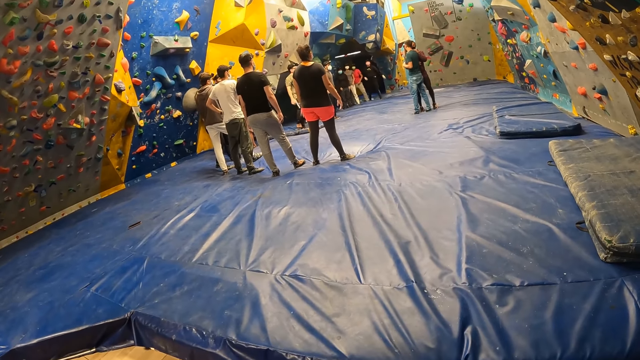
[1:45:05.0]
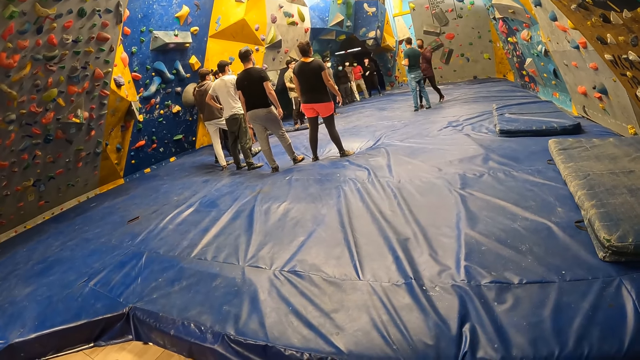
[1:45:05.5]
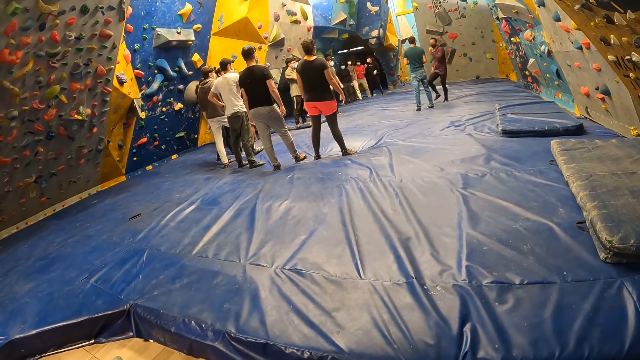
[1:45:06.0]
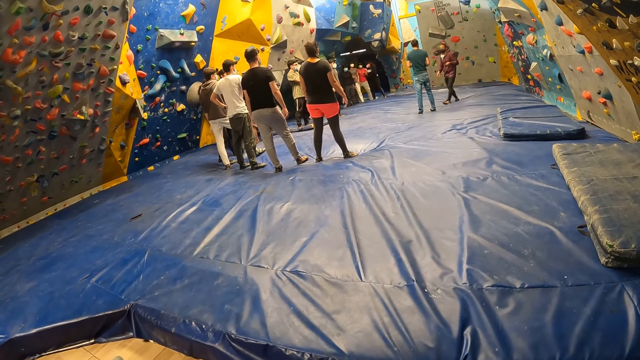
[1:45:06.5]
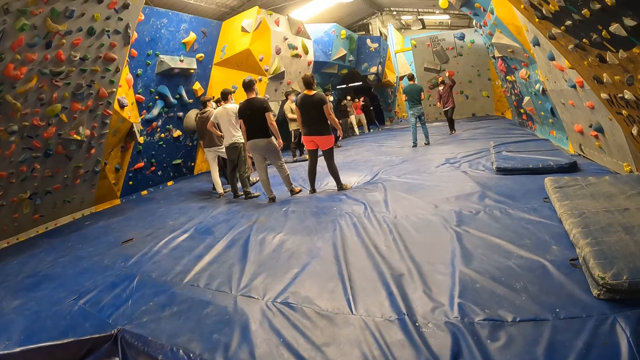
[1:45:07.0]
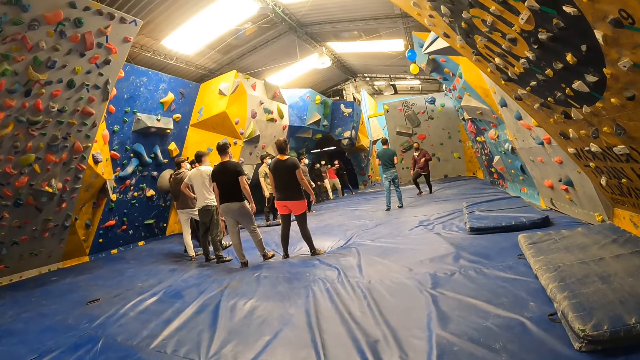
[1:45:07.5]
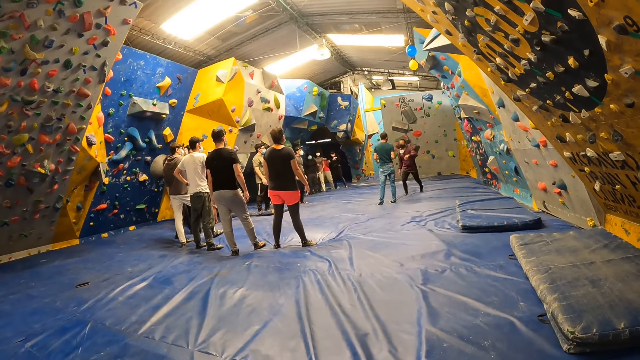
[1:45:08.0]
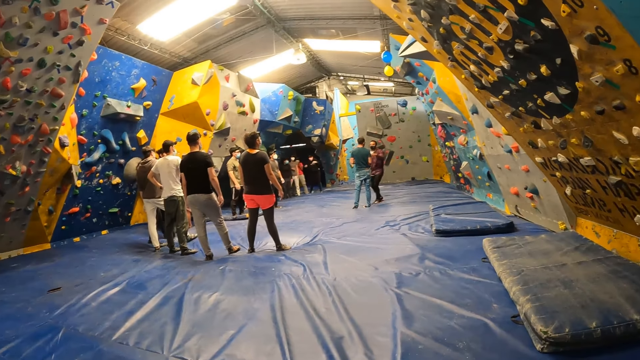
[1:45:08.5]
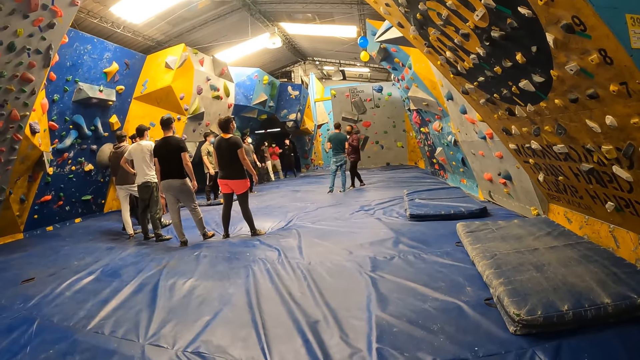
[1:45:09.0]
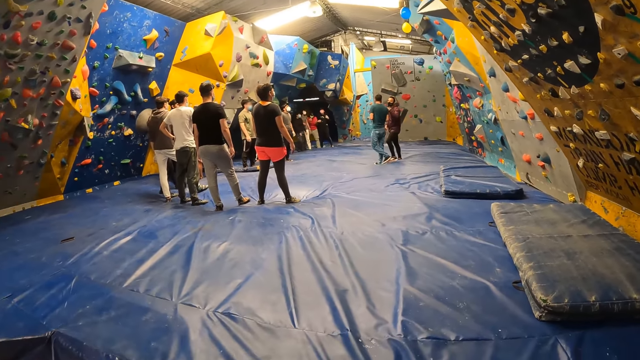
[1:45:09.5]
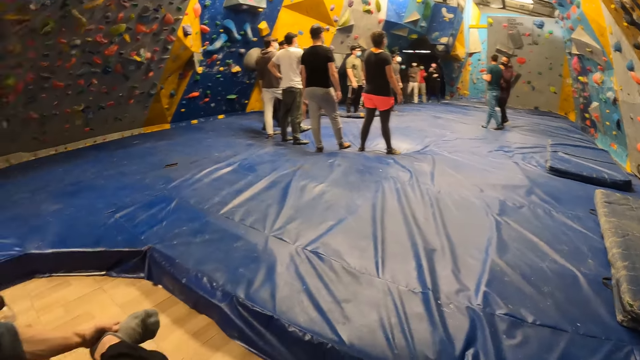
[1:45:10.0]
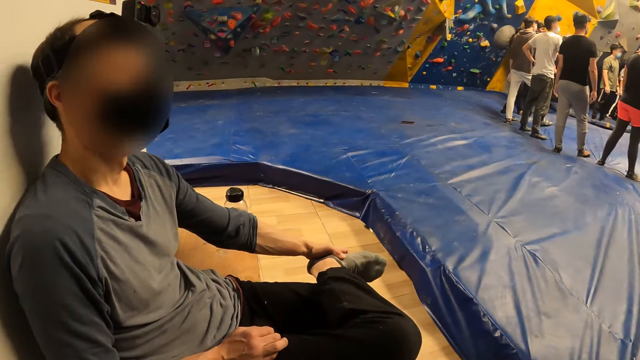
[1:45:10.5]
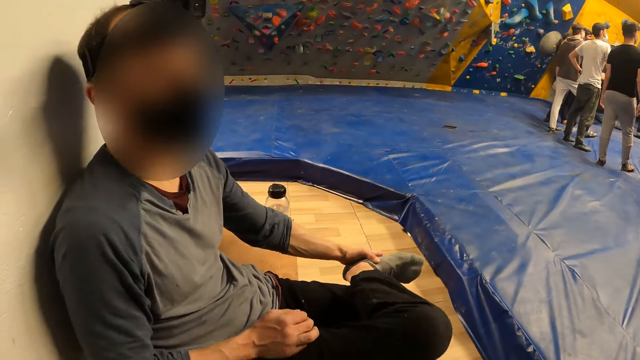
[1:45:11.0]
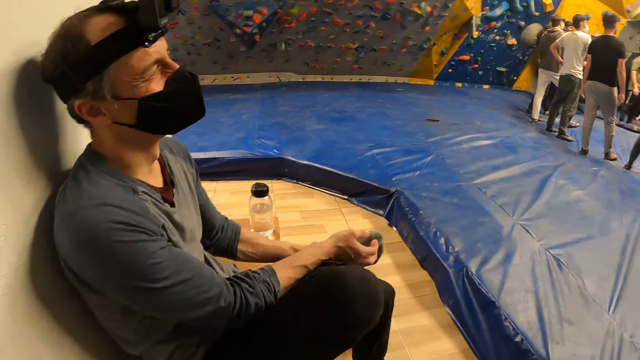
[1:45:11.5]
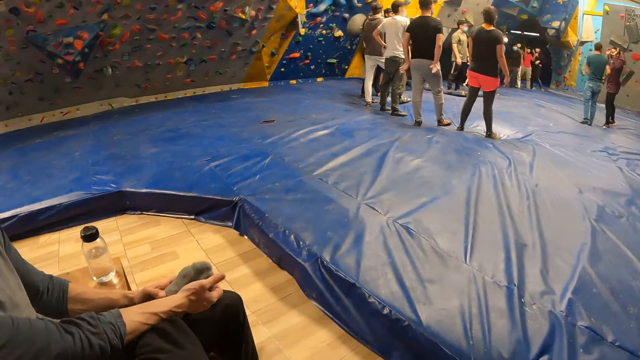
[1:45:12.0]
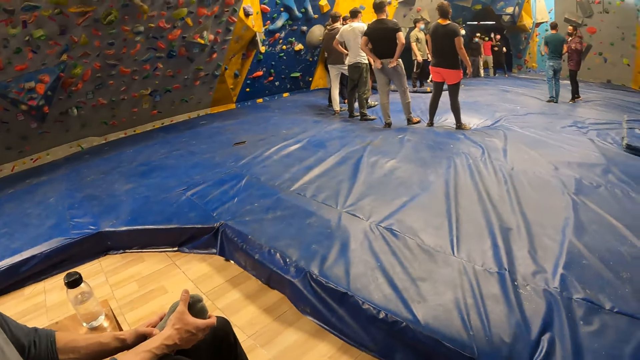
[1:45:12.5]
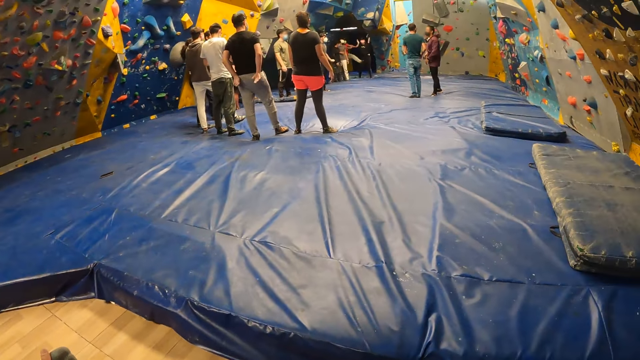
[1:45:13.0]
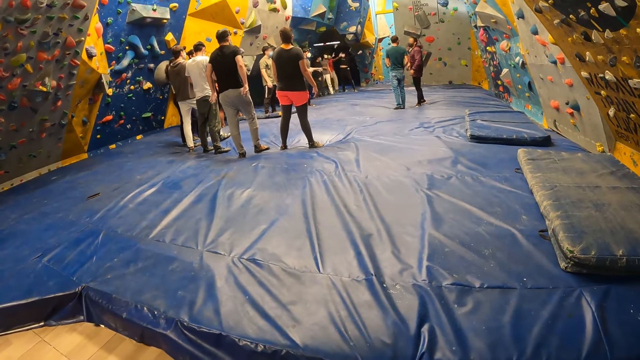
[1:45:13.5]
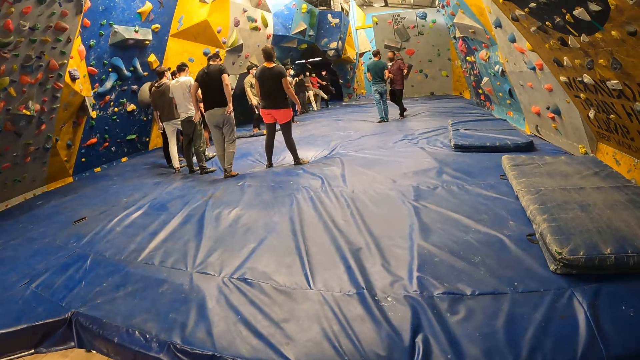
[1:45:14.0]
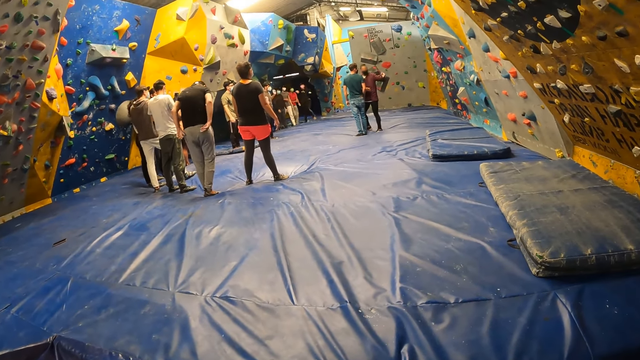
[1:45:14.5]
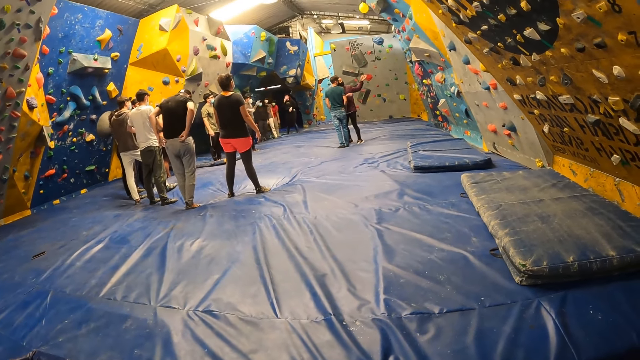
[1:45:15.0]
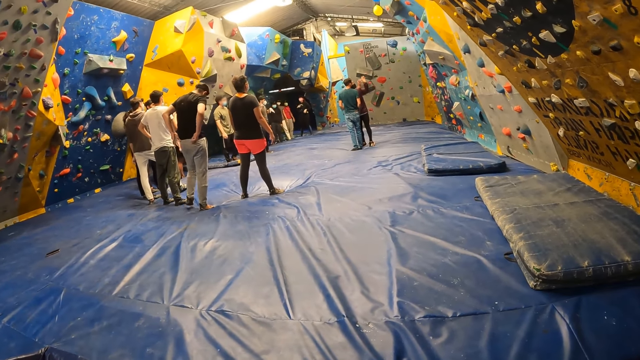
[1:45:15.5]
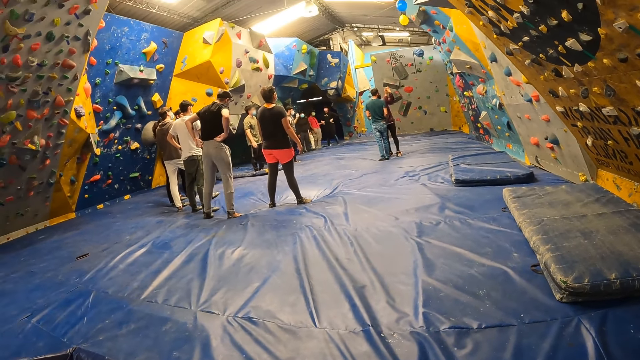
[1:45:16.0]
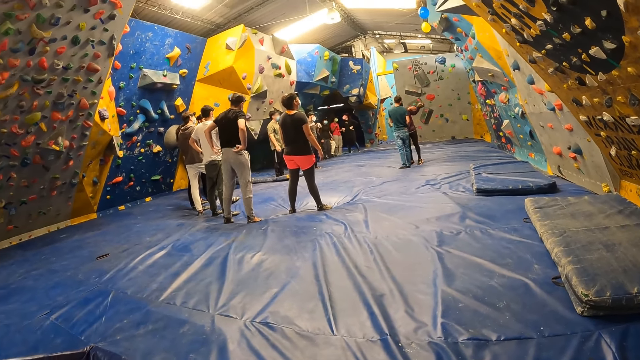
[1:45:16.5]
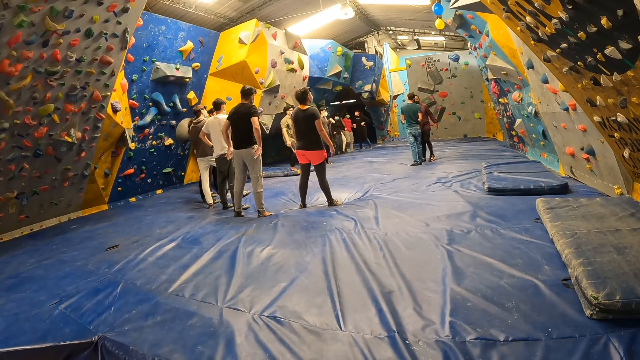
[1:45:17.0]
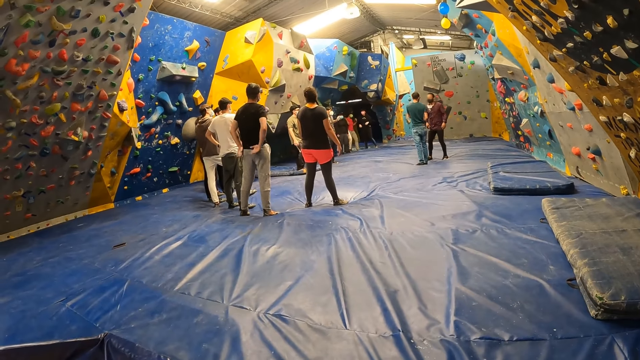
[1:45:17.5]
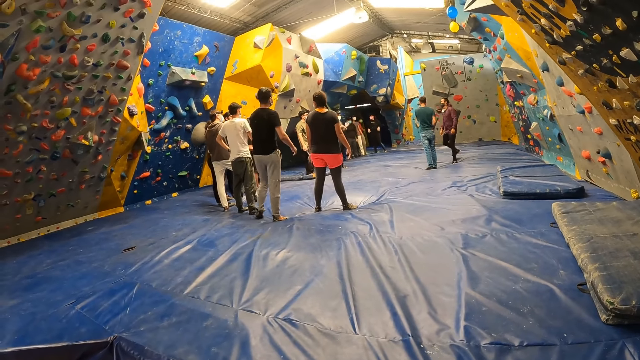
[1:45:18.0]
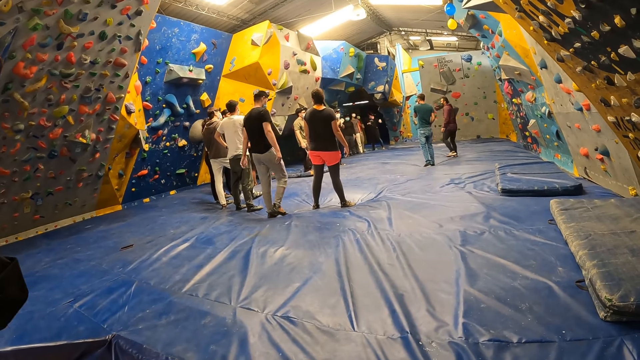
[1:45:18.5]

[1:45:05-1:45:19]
The camera wearer converses with the man. The man places his right hand on his right foot. The man moves his hands. The camera wearer looks towards the bouldering ground.

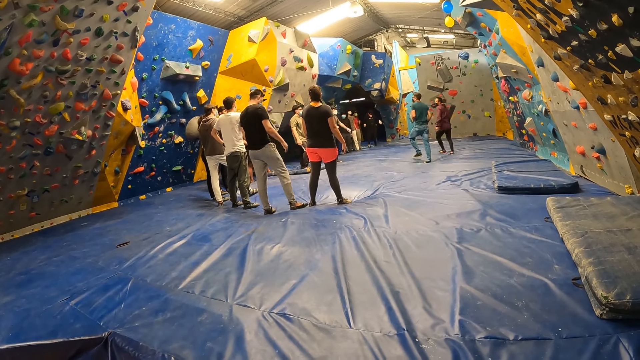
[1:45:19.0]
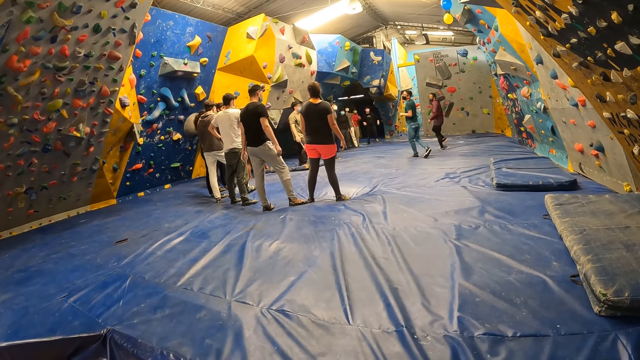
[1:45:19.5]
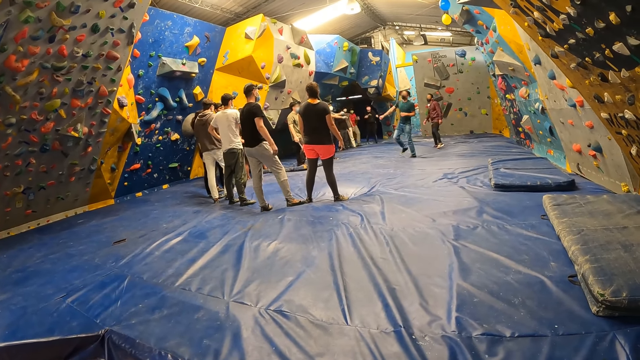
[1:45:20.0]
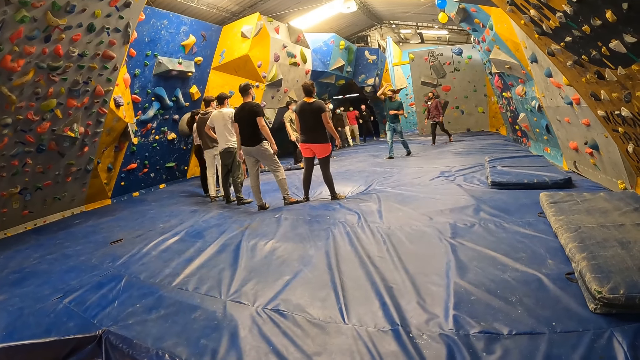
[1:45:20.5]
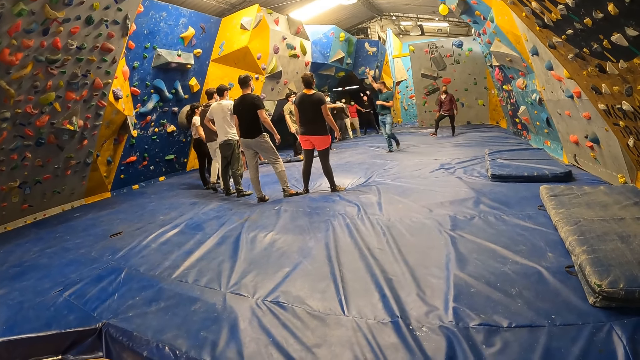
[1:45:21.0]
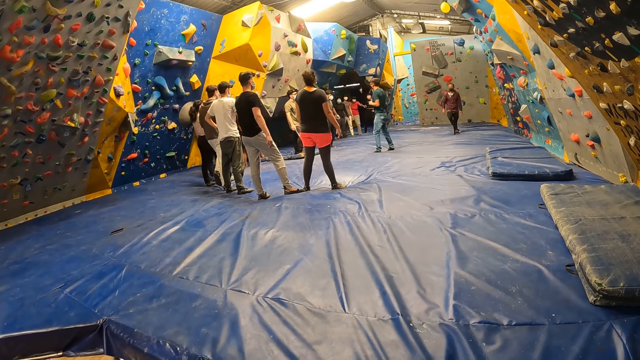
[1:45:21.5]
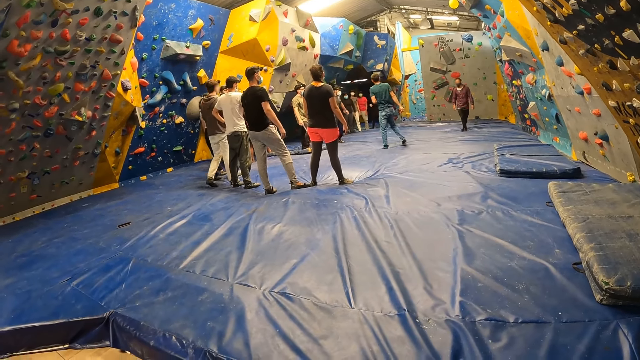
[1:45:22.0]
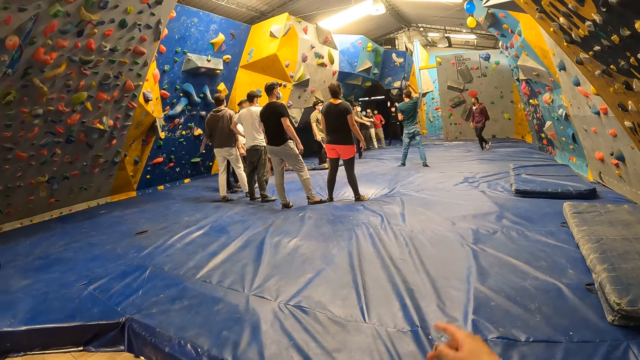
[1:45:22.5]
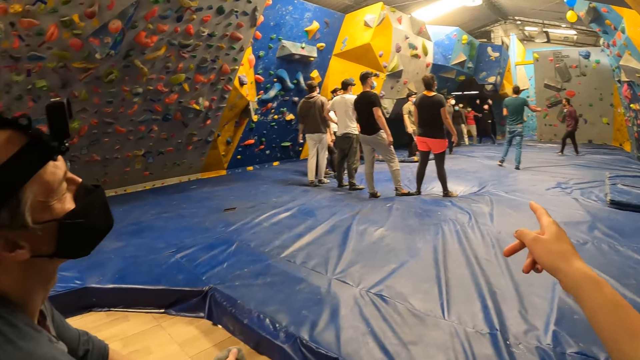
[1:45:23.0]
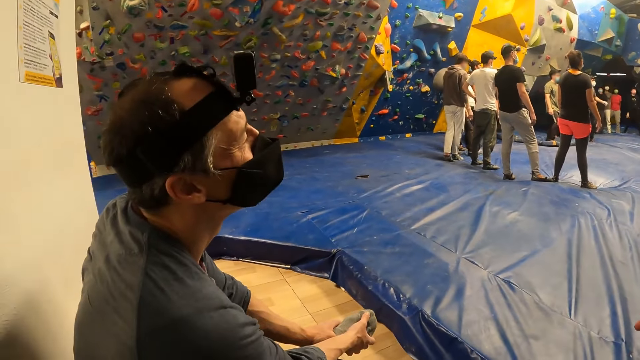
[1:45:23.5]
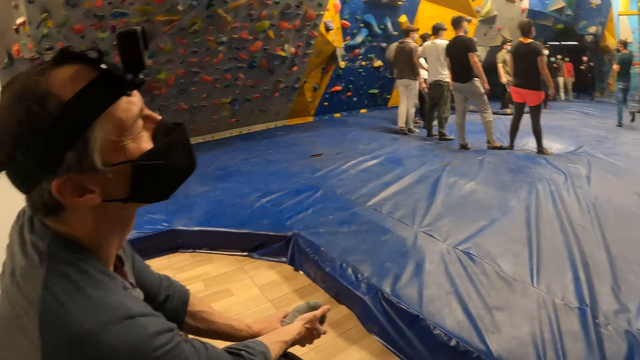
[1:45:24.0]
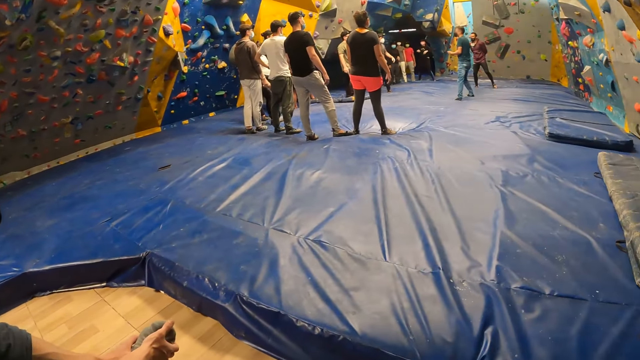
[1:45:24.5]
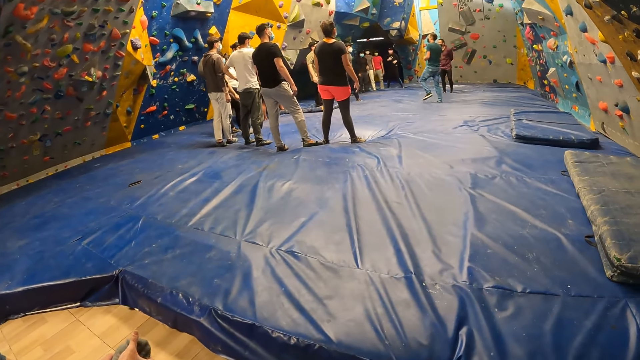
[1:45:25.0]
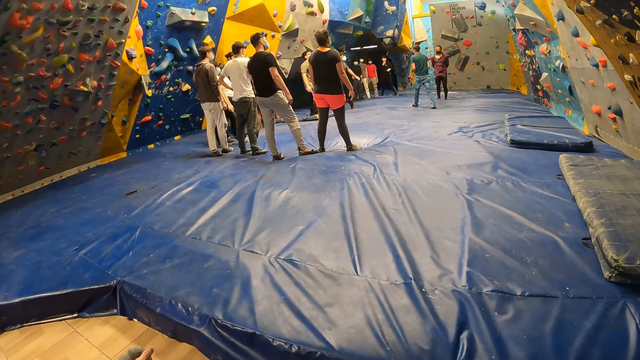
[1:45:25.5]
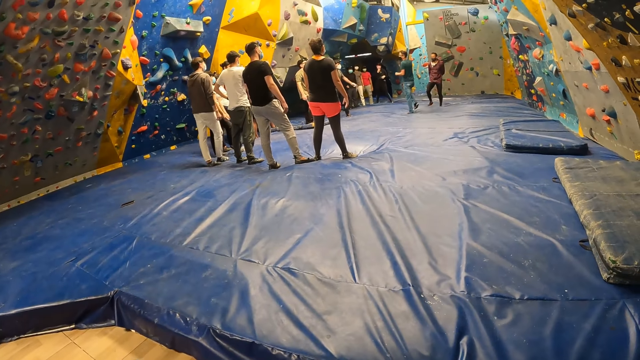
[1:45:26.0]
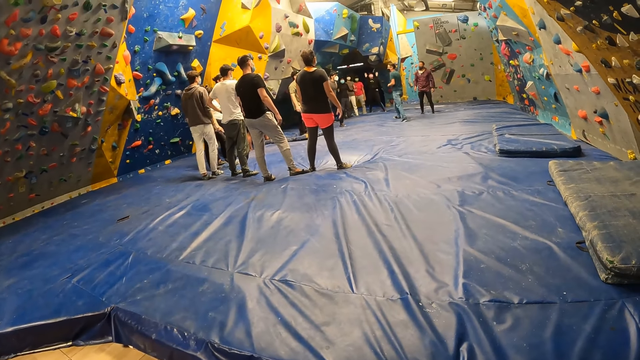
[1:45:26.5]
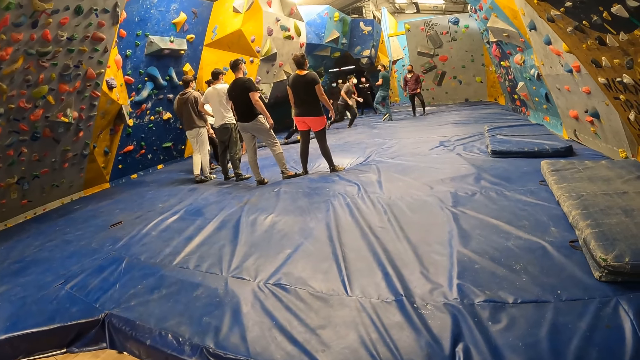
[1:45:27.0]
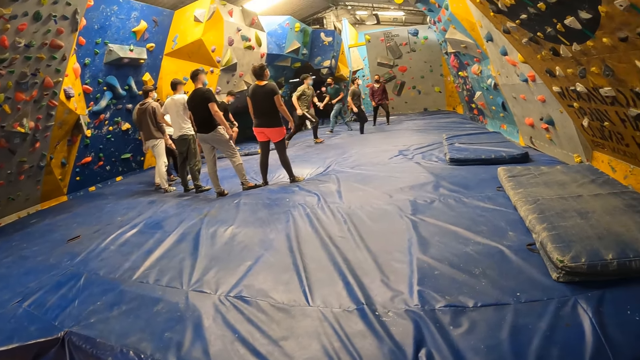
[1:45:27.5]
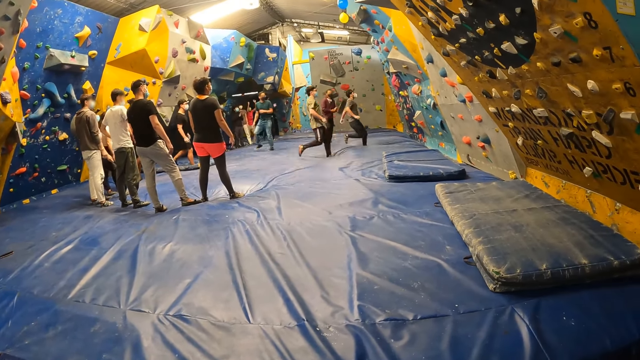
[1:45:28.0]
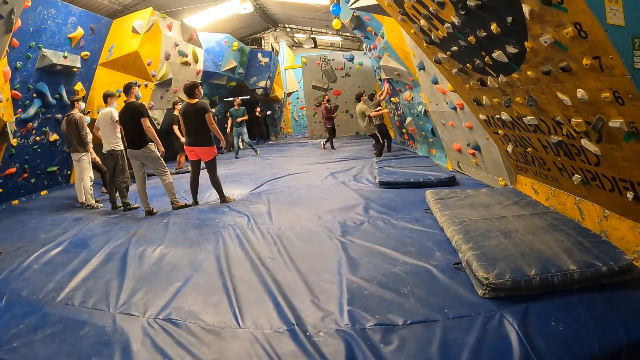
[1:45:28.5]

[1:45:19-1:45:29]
The camera wearer stretches his right hand towards the bouldering ground. He raises his hand.
